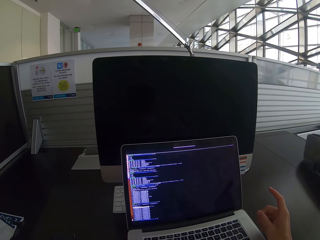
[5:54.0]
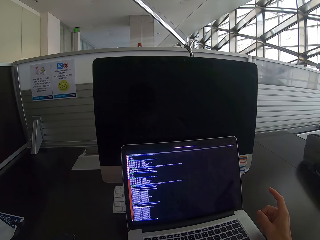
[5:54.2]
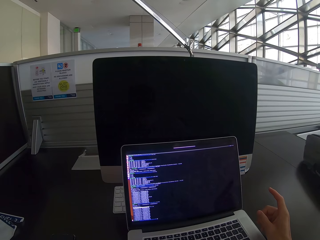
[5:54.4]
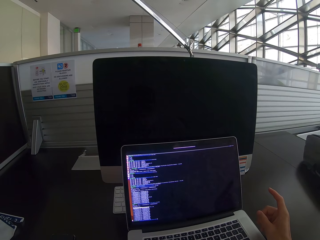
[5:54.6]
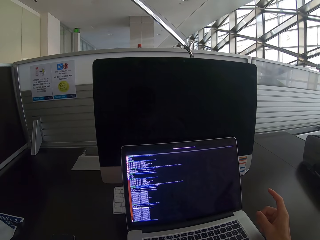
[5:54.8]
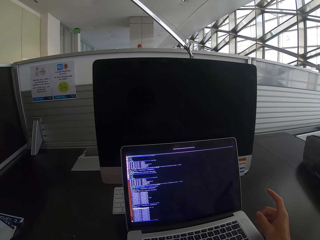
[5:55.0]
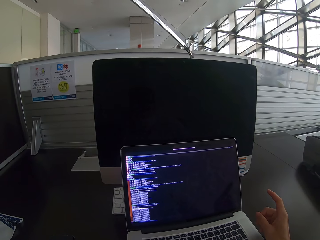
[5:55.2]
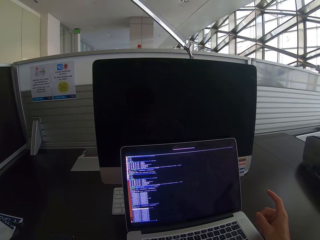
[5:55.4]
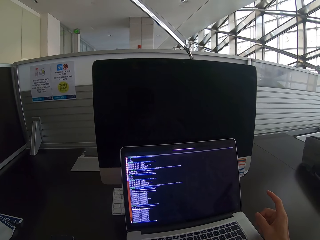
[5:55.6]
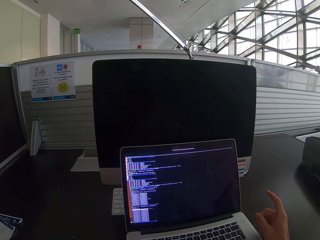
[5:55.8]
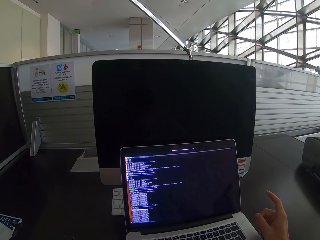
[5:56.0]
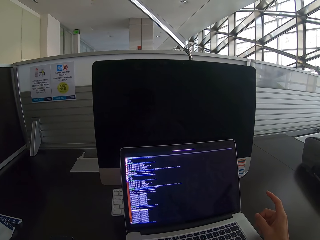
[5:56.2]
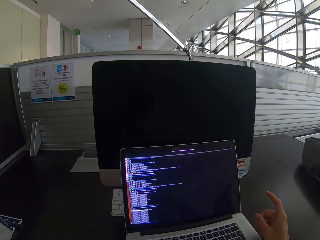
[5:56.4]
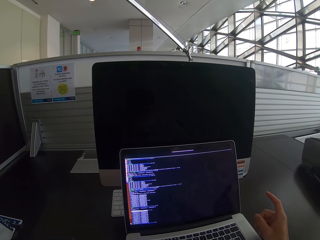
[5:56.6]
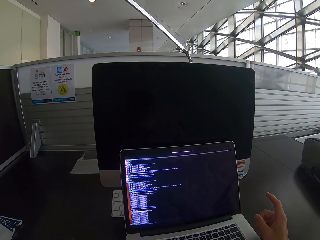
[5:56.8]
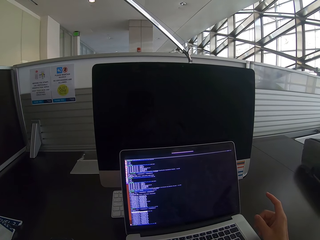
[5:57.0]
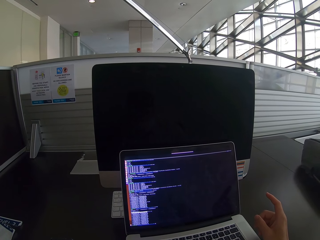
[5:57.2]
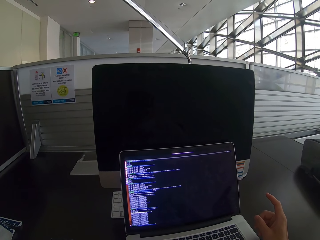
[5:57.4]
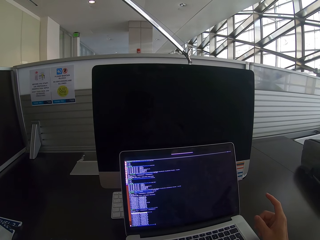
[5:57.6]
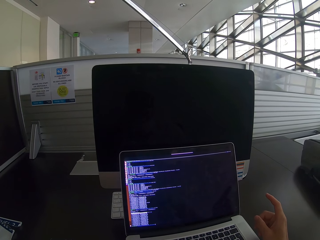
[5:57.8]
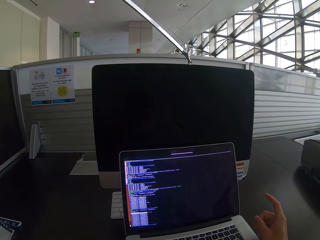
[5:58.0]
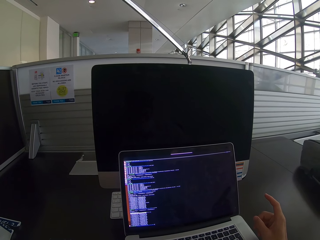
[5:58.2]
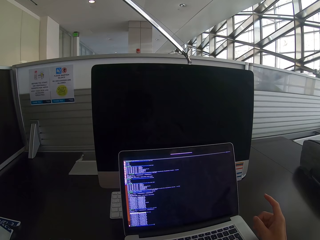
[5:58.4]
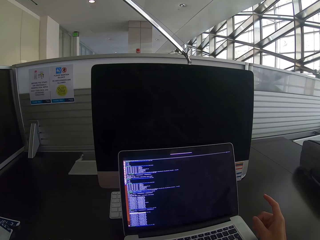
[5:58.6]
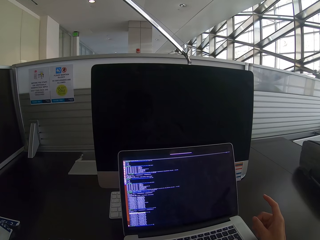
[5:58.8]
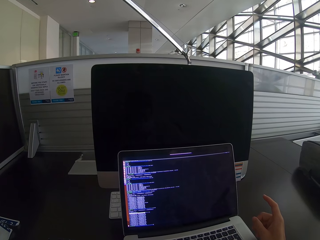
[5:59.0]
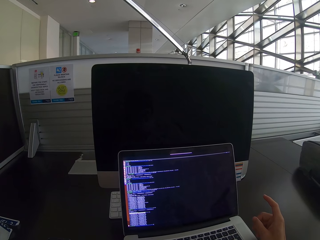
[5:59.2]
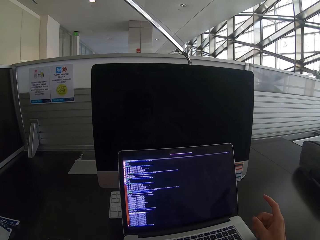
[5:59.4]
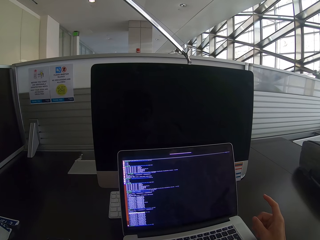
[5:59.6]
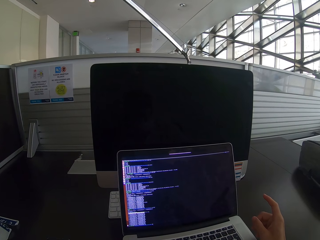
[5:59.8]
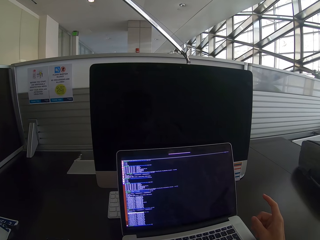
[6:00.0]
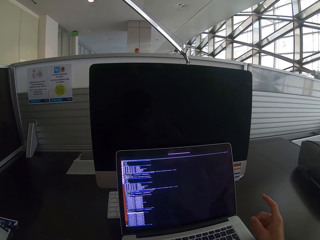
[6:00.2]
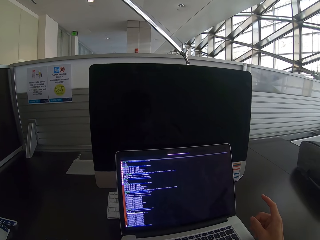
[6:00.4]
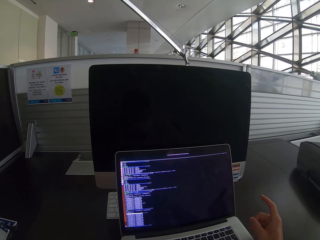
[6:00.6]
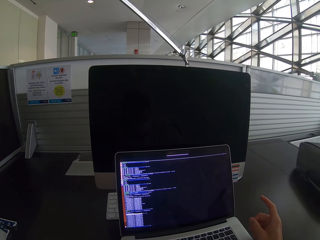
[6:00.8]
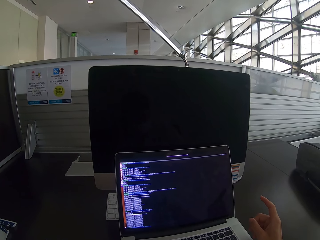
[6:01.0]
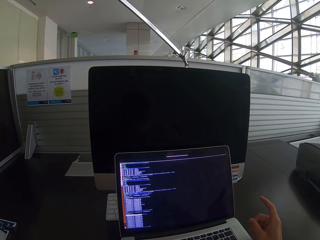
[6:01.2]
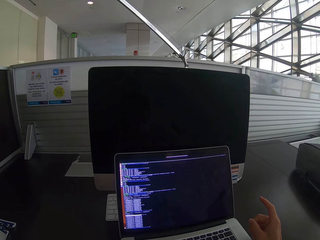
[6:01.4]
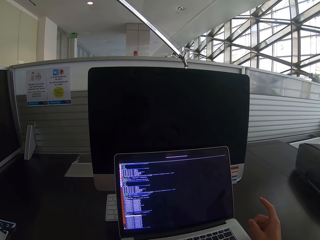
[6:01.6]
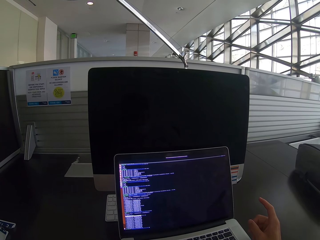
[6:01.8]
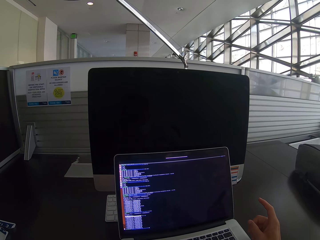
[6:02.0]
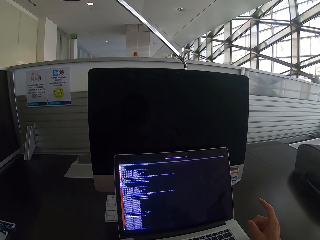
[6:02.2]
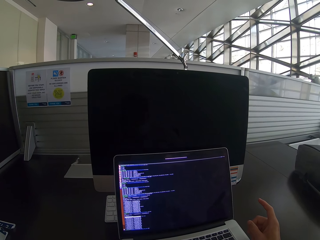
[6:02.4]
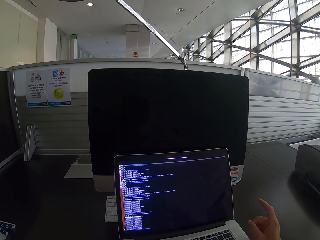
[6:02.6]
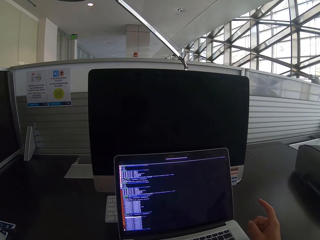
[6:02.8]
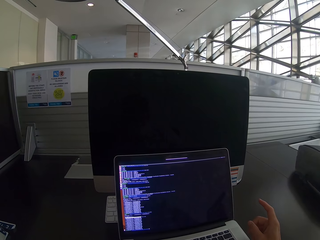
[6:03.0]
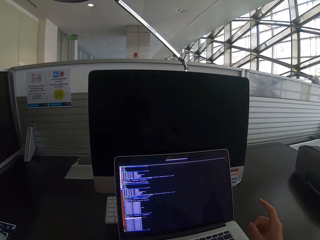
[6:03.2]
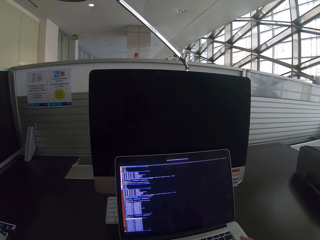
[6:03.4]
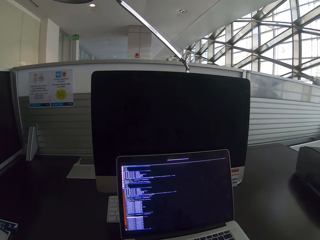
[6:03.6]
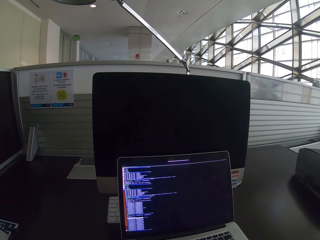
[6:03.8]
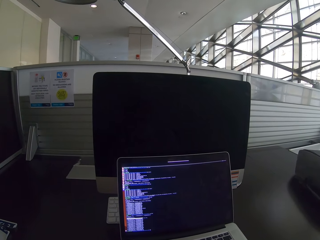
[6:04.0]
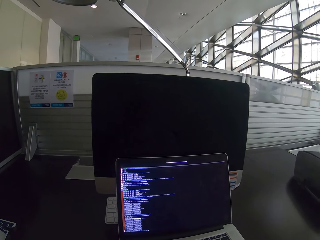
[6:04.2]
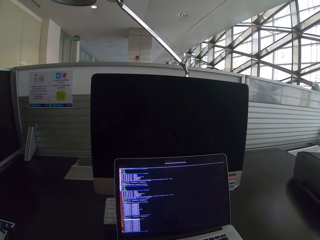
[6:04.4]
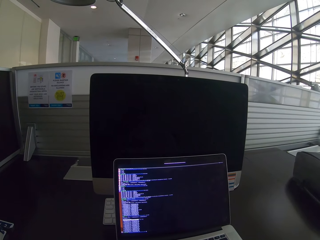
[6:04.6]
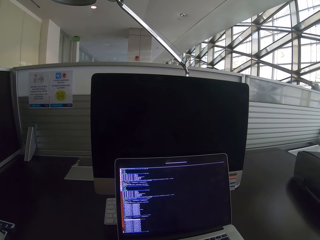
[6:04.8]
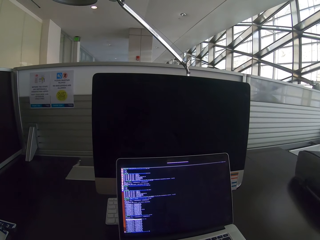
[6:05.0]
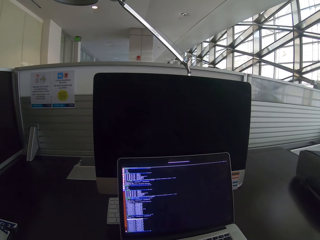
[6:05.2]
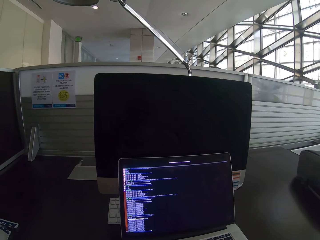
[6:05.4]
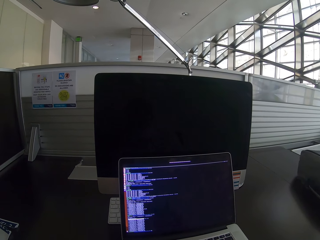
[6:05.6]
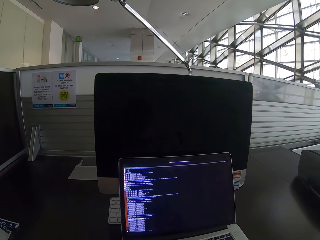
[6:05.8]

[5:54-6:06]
The camera wearer moves the right hand from the laptop.

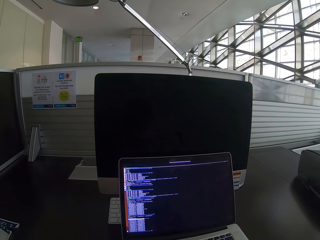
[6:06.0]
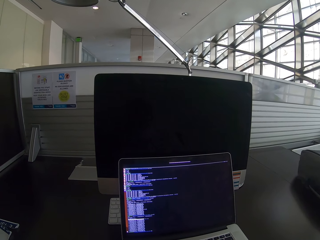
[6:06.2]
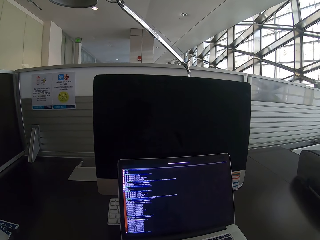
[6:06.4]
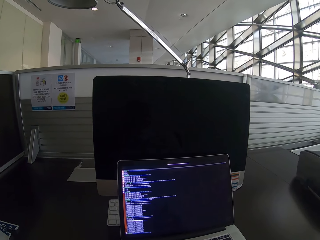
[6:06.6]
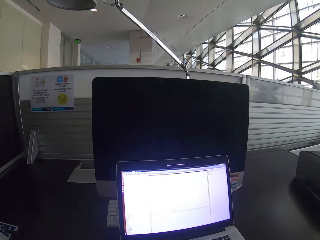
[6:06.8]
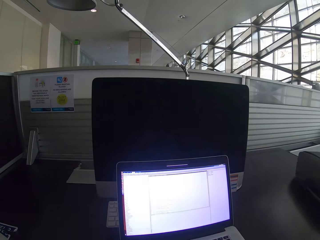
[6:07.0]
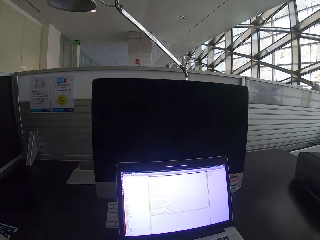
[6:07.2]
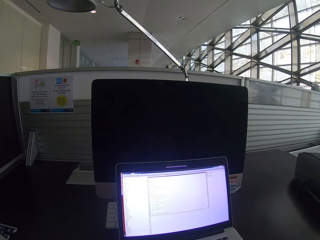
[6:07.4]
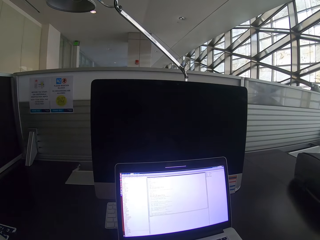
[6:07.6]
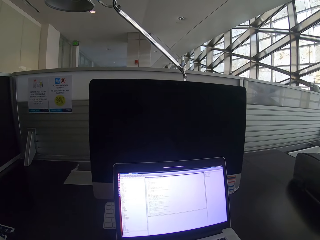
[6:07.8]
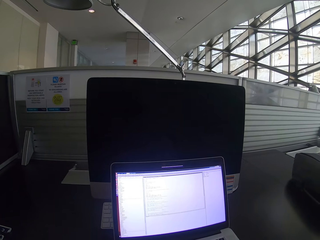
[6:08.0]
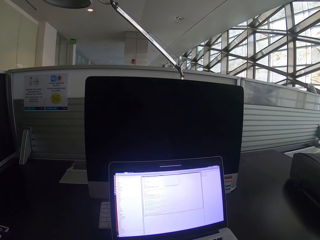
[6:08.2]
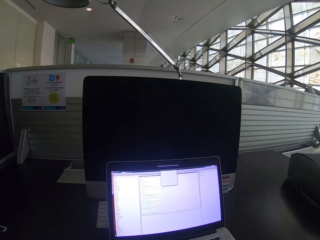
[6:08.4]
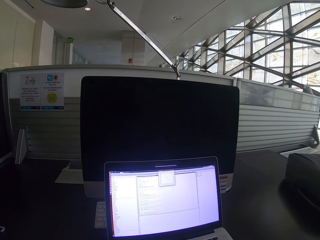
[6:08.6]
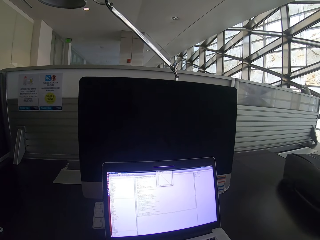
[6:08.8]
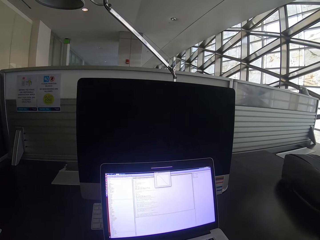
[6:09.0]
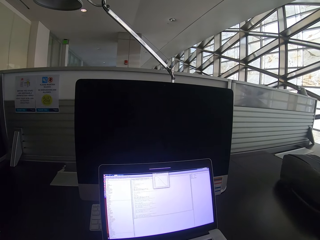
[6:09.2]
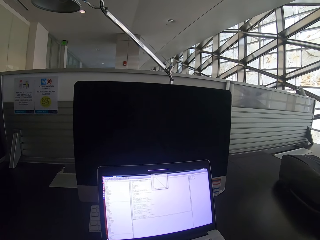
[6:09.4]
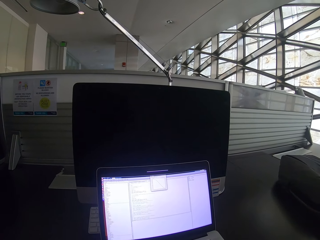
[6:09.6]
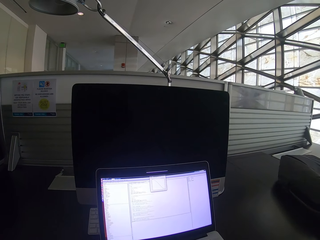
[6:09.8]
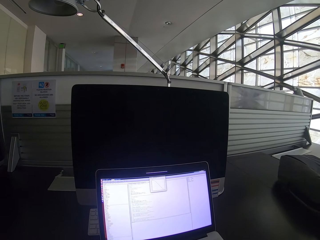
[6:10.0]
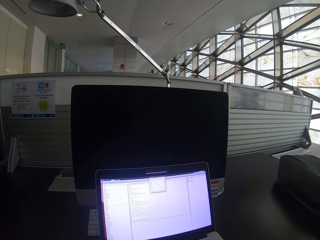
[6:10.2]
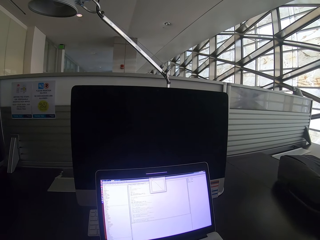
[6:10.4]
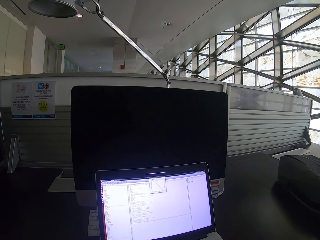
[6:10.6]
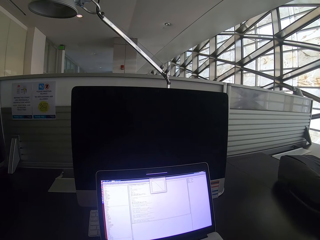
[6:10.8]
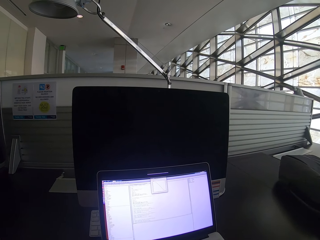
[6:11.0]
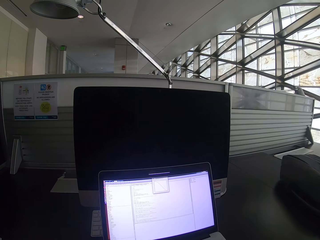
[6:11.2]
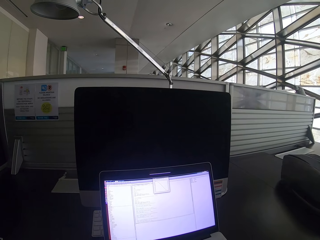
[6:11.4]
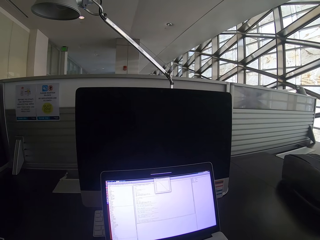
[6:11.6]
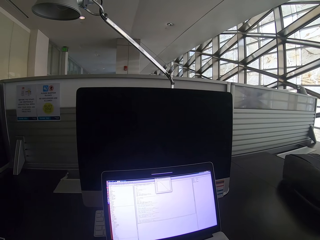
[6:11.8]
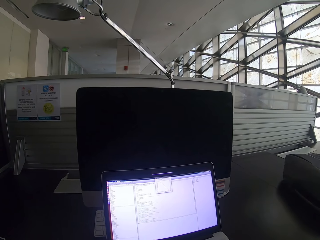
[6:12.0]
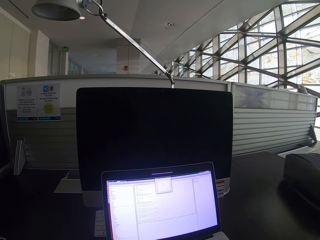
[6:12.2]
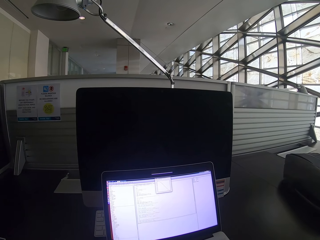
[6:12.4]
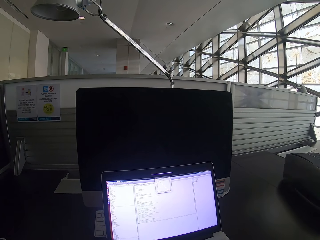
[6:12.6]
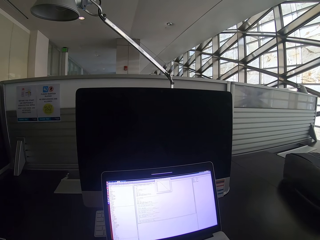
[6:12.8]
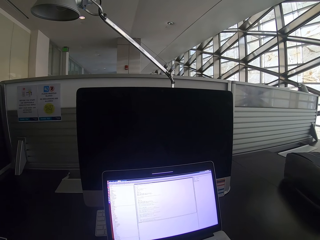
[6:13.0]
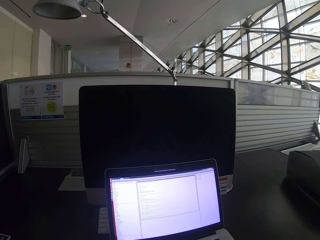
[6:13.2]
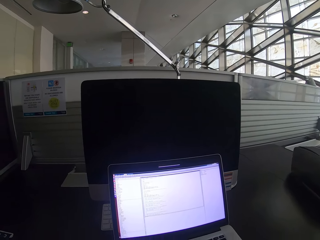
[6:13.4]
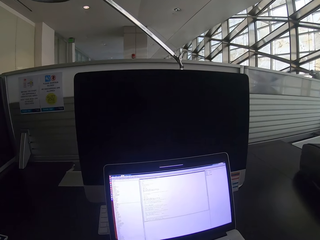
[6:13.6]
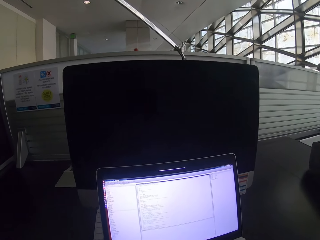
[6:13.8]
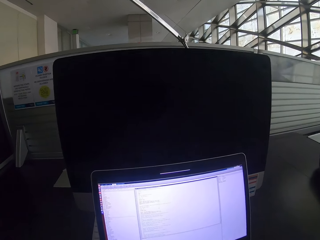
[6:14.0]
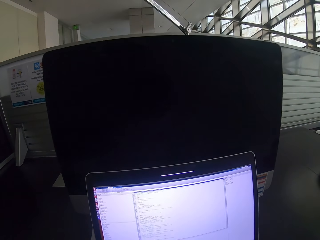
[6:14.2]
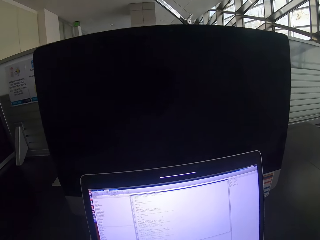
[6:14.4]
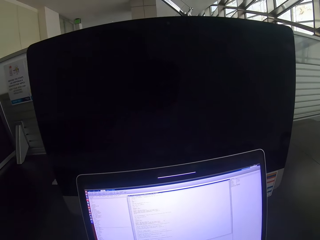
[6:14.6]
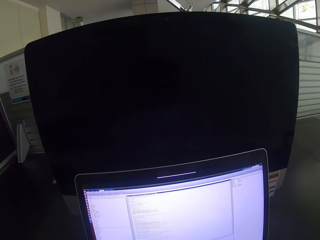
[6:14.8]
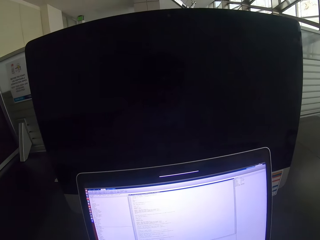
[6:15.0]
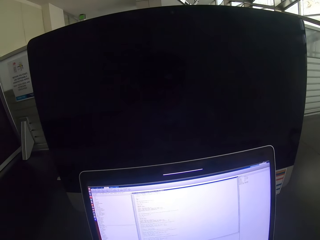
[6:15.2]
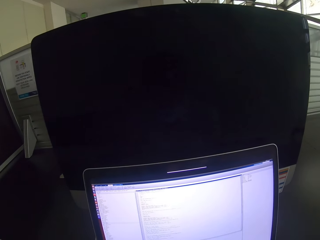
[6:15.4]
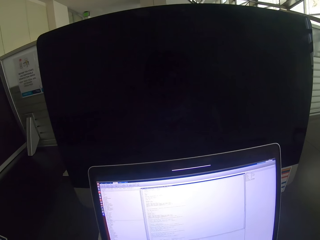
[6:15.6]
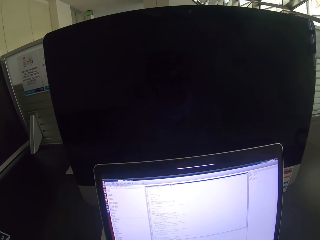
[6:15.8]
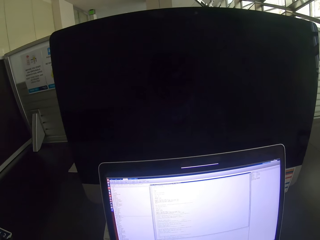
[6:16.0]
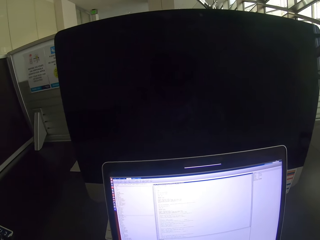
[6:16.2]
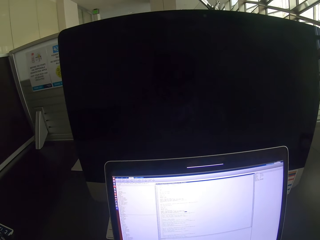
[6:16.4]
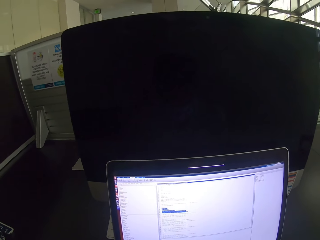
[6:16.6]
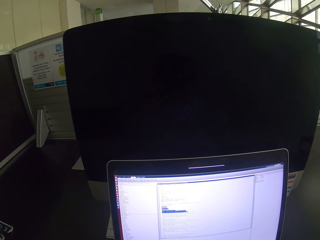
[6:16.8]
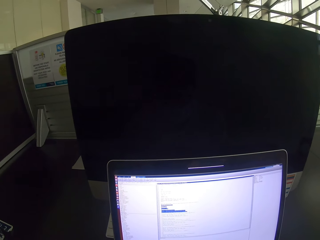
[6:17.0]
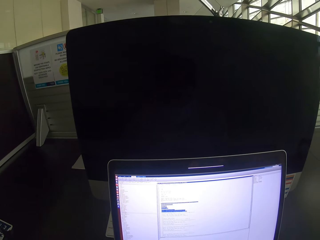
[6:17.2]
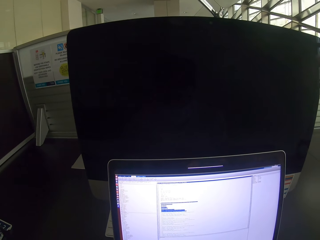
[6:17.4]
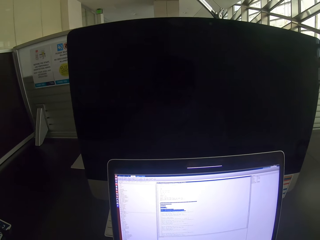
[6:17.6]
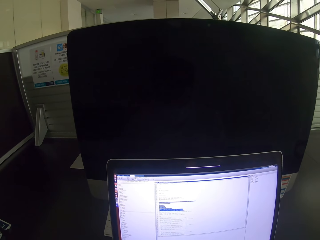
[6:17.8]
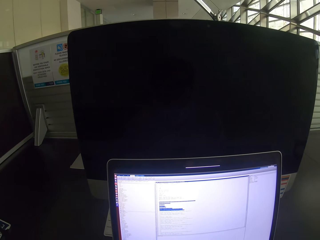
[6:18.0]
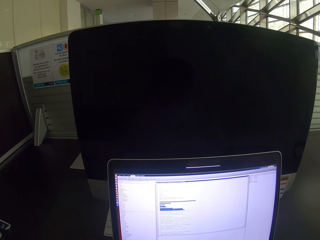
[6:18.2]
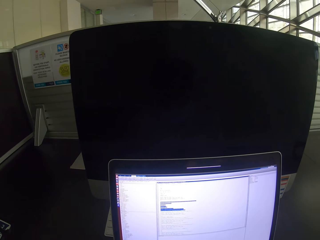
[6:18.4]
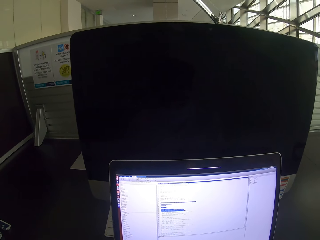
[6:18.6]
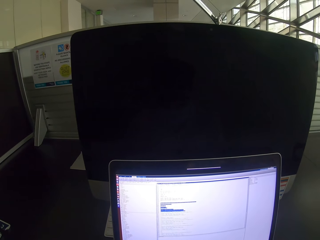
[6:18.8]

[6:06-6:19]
The camera wearer operates the laptop. They click on the laptop. They move closer to the laptop. They look at the laptop.
